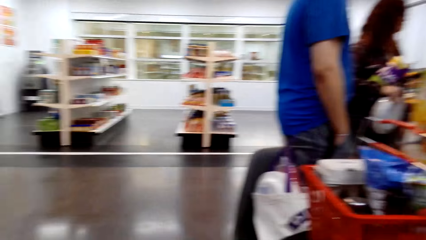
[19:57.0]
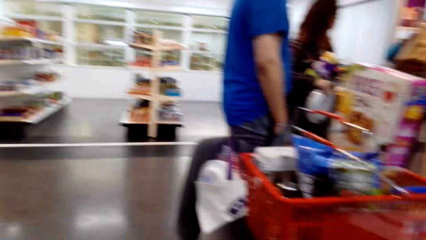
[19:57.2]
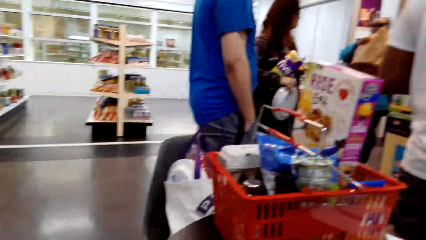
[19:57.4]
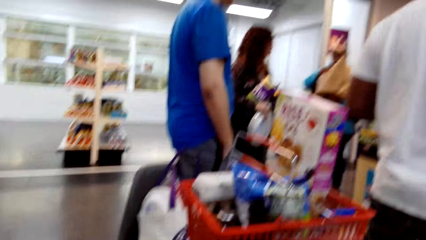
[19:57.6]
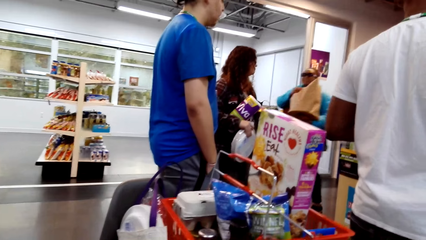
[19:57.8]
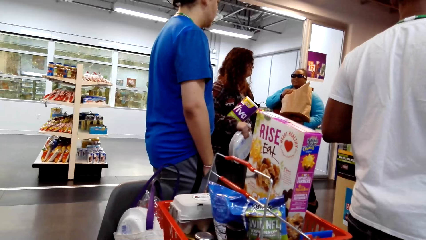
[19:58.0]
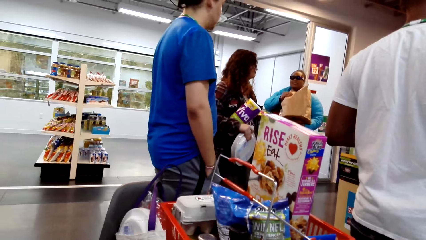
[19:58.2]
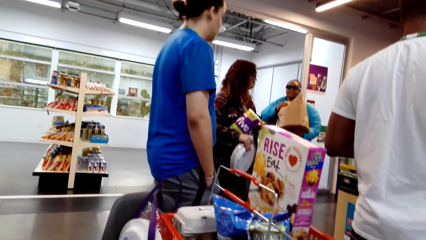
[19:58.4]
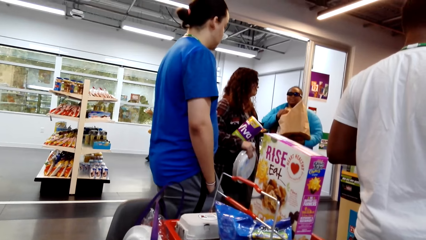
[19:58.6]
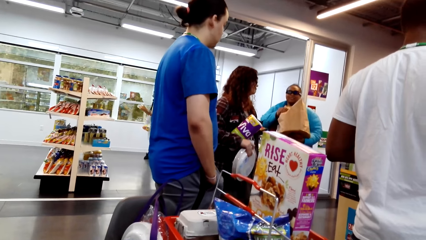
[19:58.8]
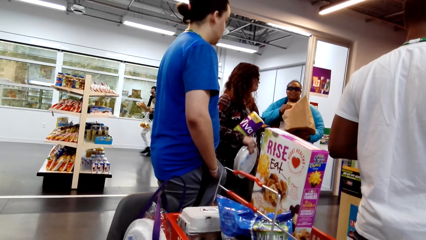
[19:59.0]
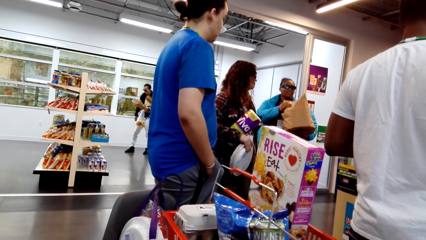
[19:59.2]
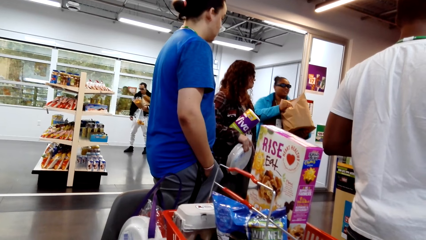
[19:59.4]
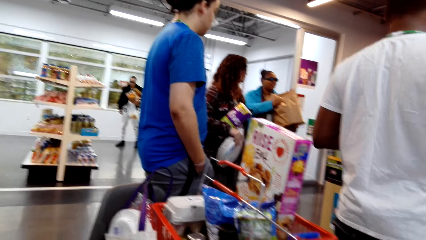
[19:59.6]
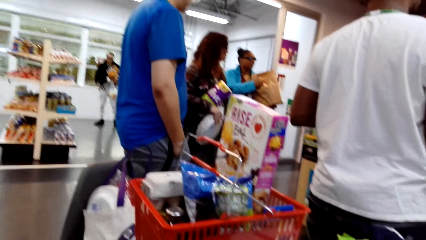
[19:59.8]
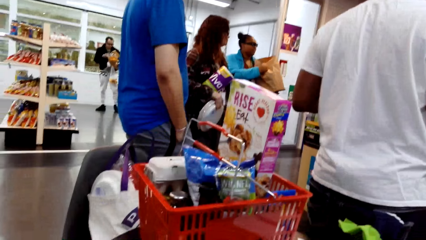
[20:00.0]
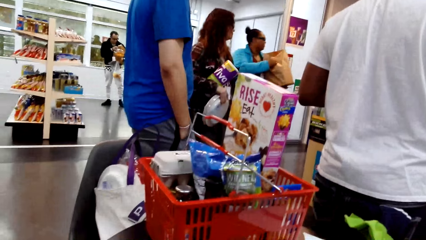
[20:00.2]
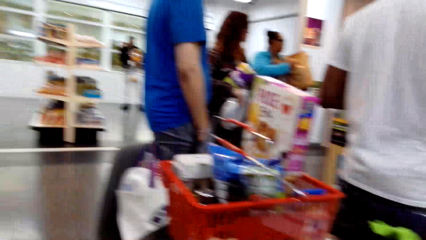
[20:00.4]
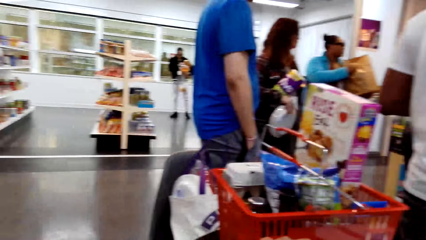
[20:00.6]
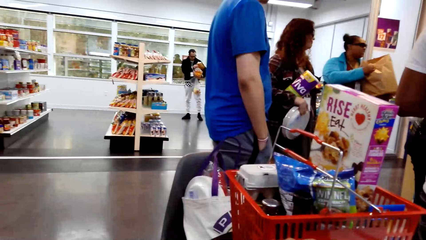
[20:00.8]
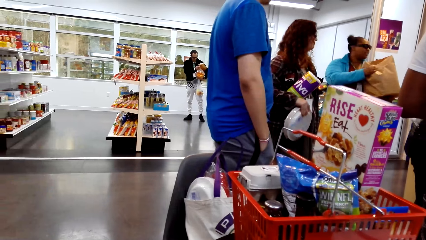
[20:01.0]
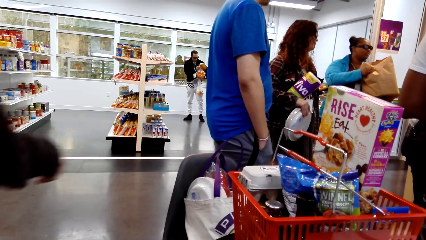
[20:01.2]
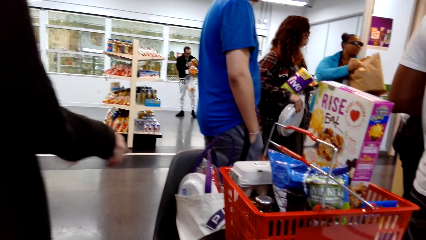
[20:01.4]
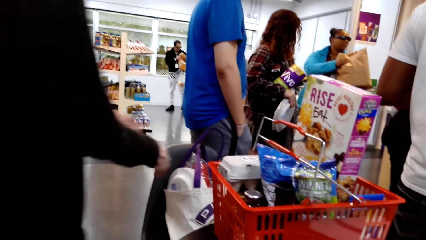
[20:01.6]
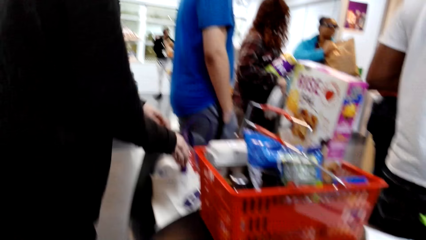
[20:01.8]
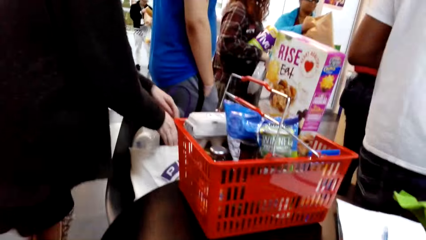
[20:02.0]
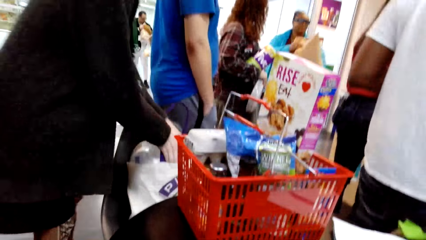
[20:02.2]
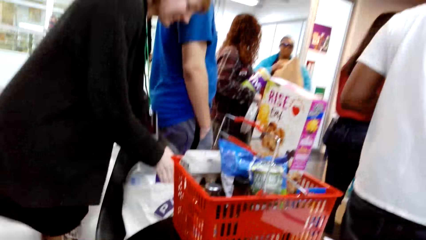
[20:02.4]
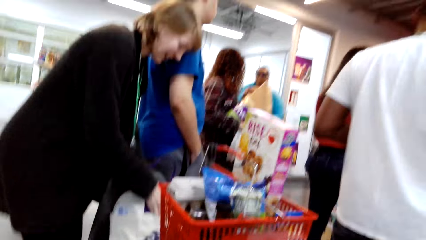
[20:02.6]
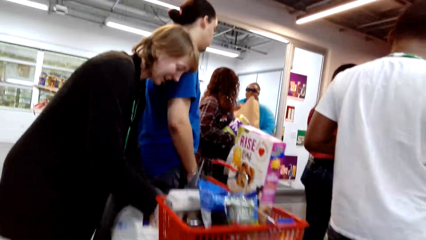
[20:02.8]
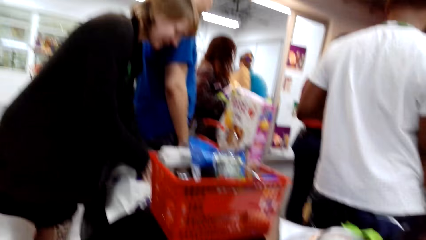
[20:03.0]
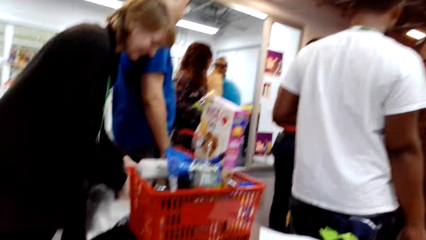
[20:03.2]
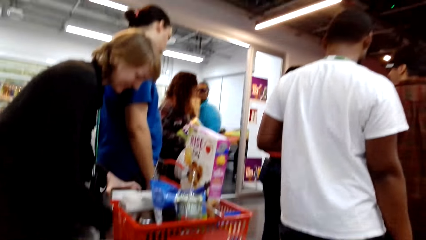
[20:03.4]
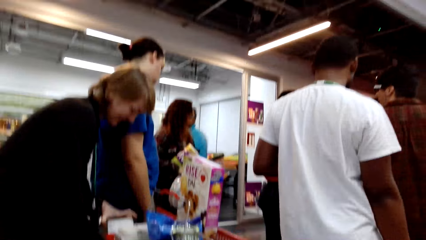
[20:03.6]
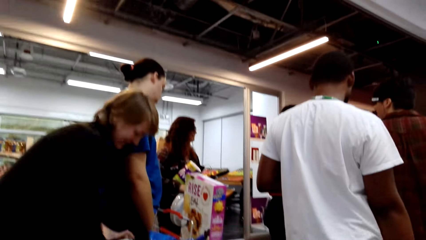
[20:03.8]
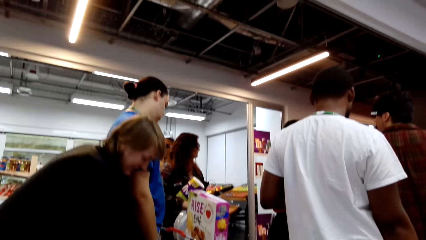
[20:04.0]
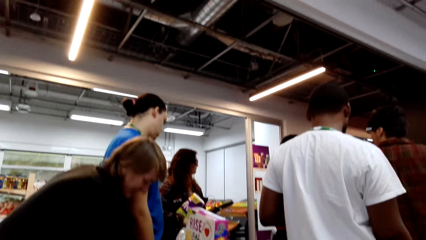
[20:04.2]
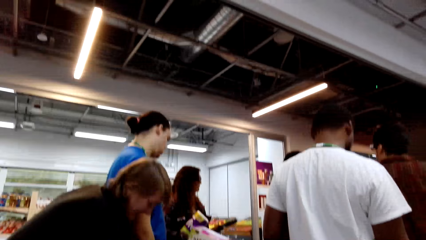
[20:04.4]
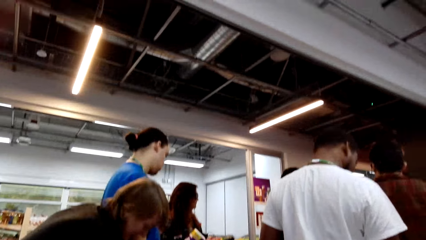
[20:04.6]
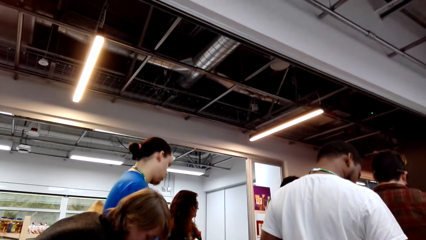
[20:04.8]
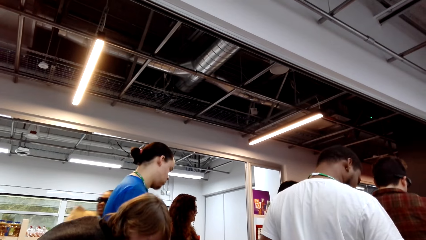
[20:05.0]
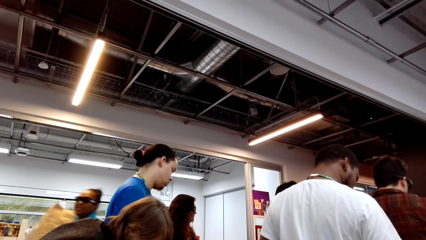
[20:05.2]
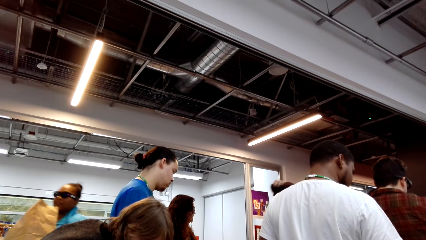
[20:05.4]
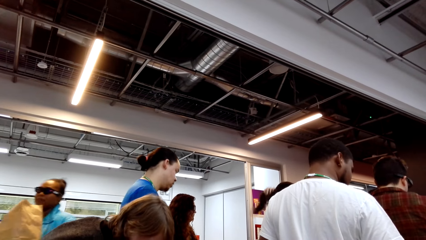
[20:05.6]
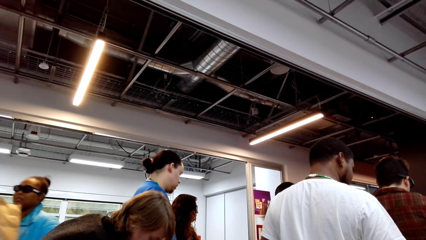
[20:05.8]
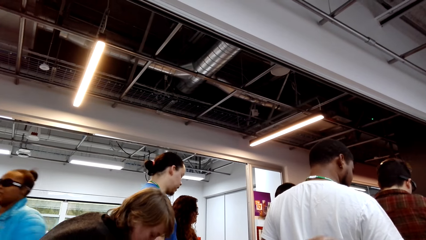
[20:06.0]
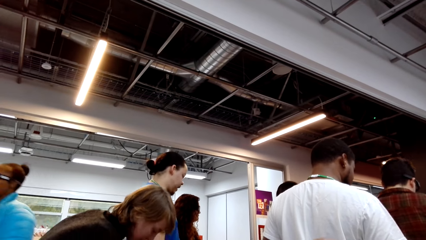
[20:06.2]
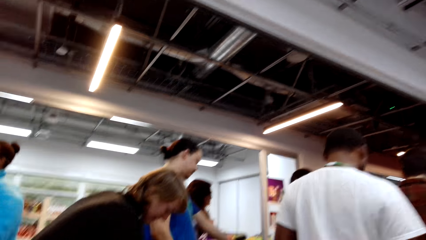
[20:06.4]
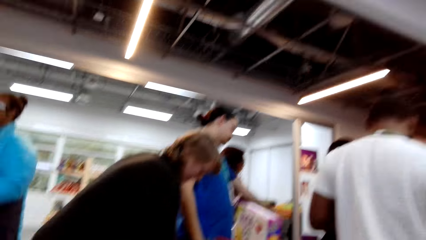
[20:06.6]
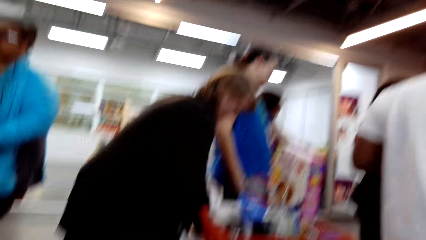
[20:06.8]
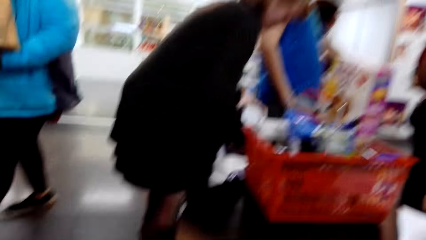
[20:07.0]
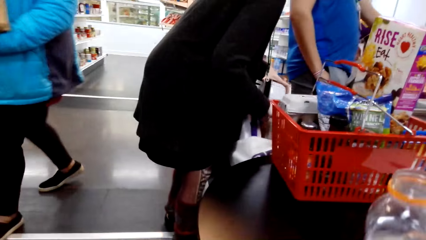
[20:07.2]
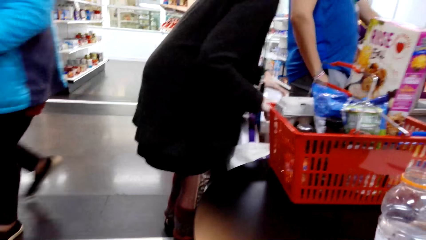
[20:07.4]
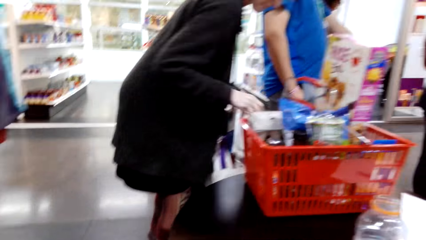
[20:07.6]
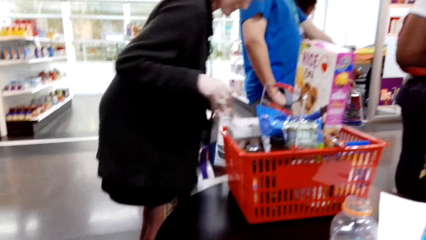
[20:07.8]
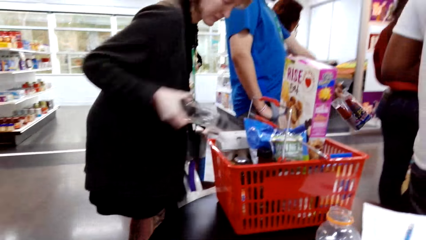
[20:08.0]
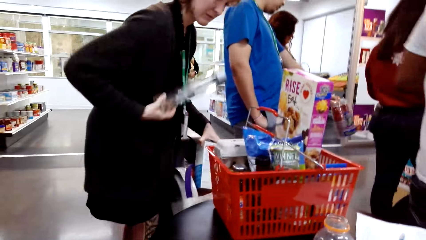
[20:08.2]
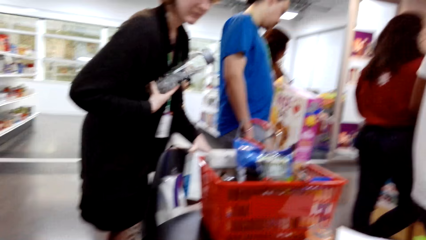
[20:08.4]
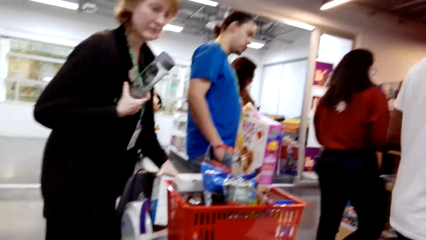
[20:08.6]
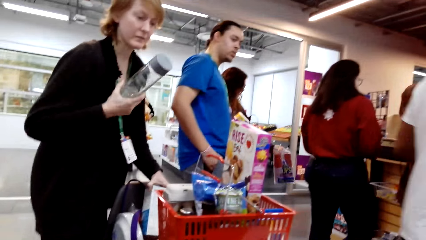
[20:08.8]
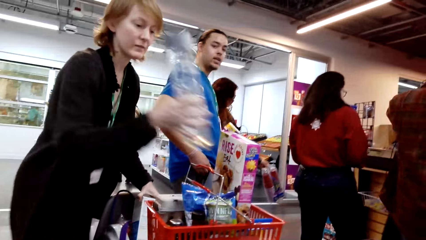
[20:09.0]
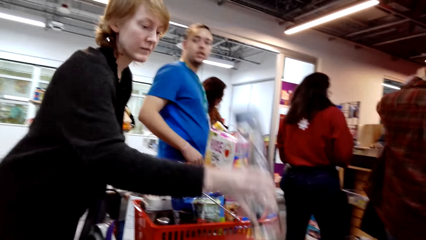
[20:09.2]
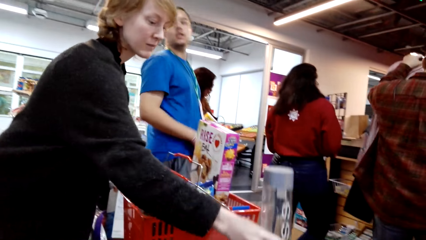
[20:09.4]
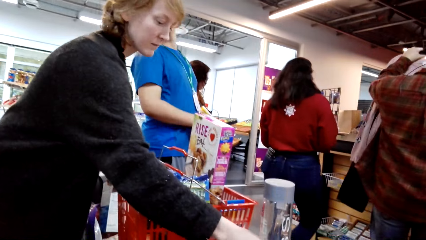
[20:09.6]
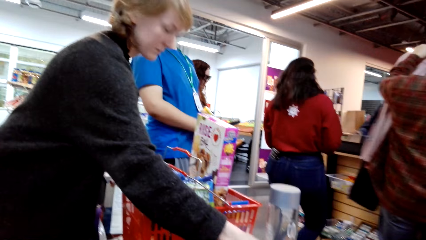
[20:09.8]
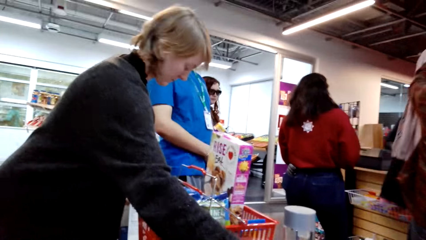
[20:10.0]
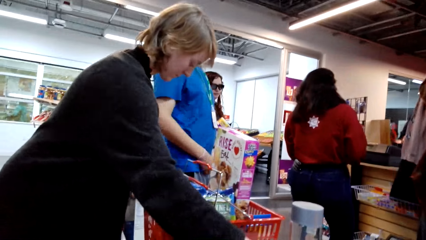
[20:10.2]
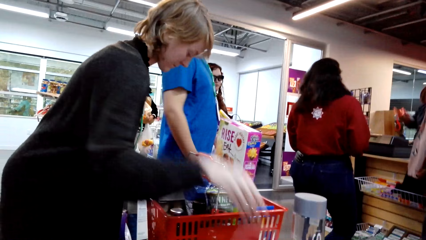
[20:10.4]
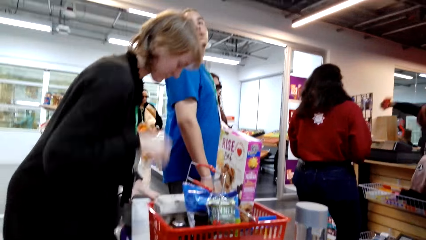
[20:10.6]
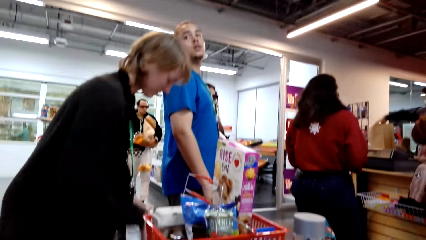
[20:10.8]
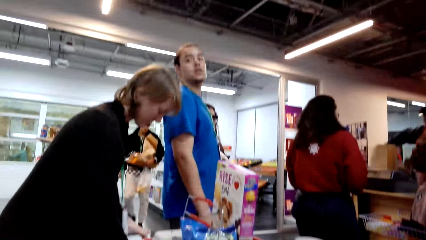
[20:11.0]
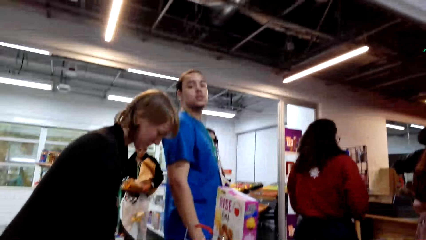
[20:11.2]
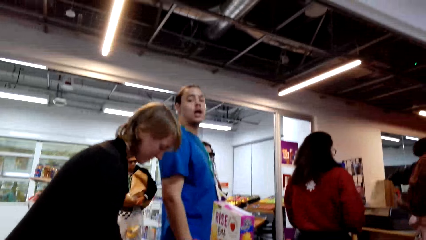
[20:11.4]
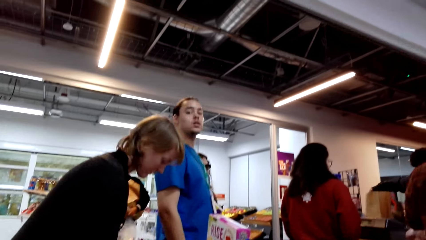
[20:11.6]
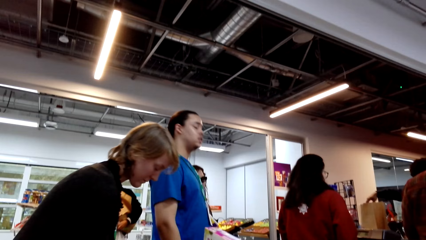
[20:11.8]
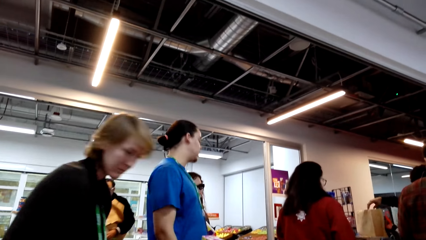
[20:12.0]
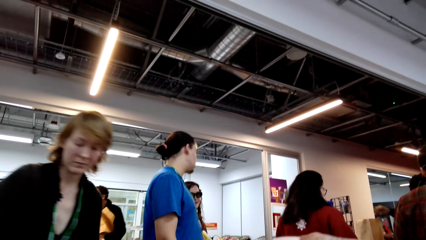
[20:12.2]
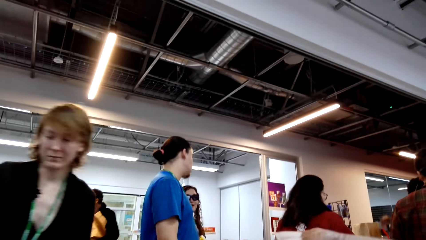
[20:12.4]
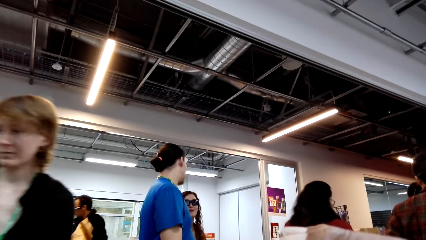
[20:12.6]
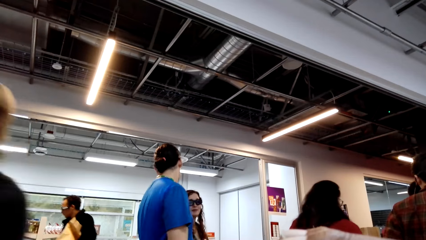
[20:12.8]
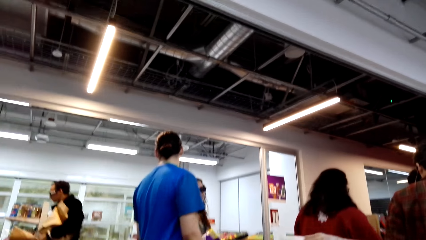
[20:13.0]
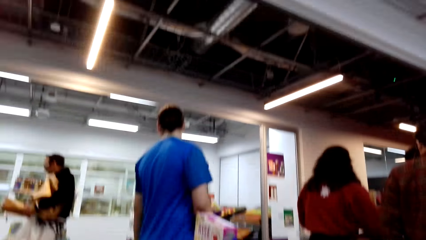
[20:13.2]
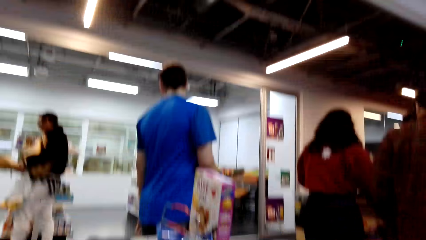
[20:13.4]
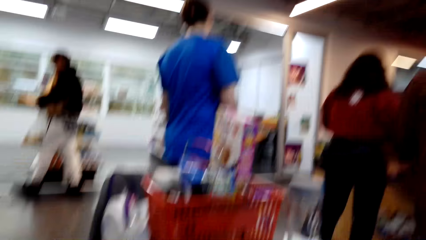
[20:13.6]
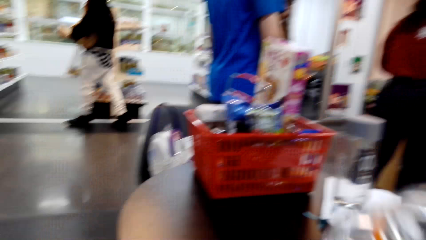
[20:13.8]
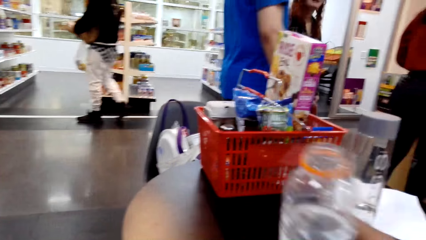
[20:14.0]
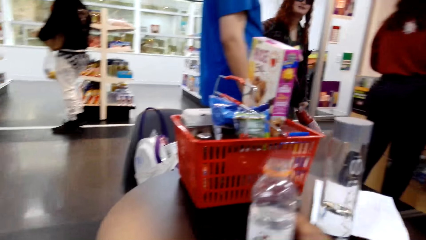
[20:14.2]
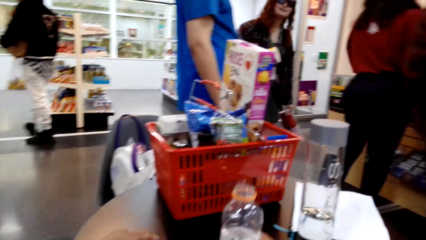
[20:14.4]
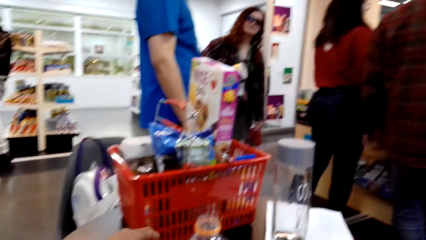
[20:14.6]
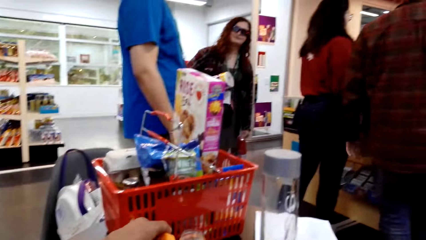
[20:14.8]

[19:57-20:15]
The camera wearer looks around. A lady talks with the camera wearer. The lady talks with the camera wearer again and moves around. The lady talks with the camera wearer and picks up a water bottle. The camera wearer looks around. The lady places the water bottle on the table. The camera wearer looks around. The lady walks around.
